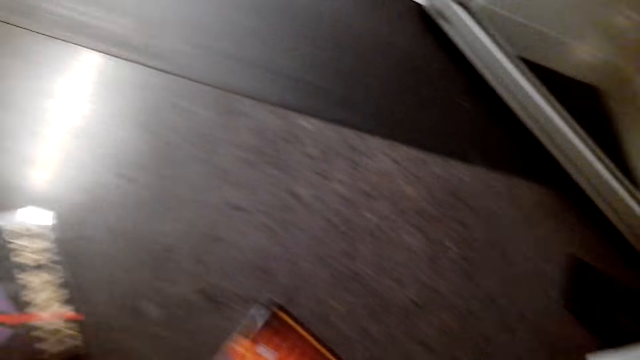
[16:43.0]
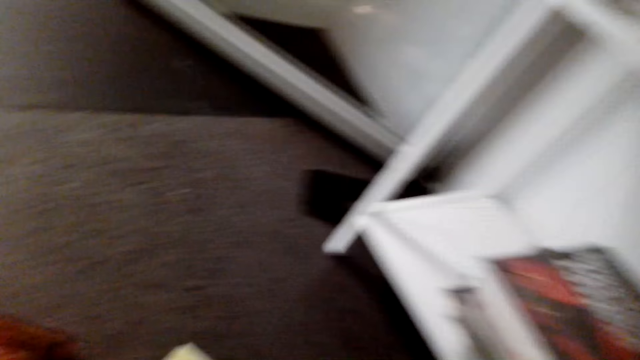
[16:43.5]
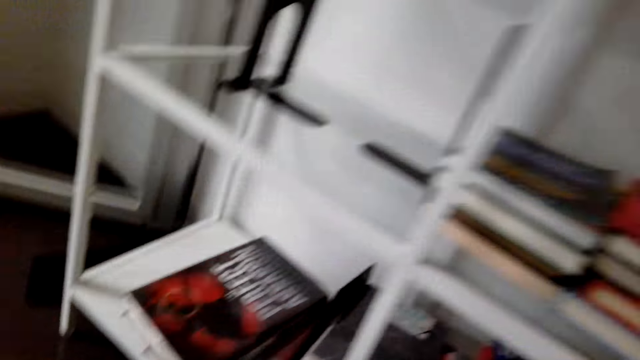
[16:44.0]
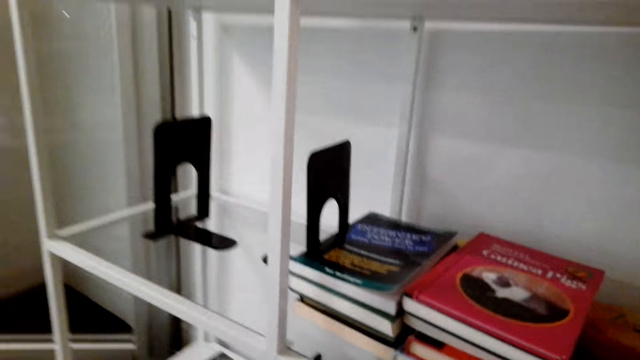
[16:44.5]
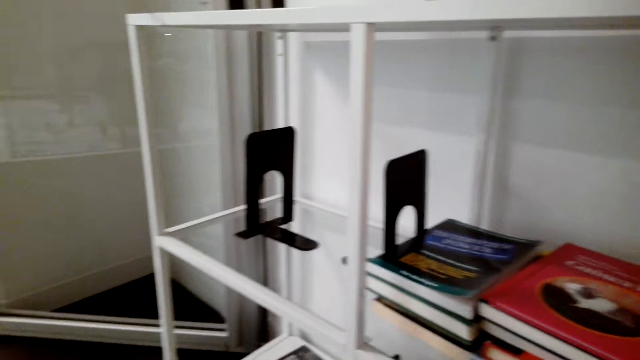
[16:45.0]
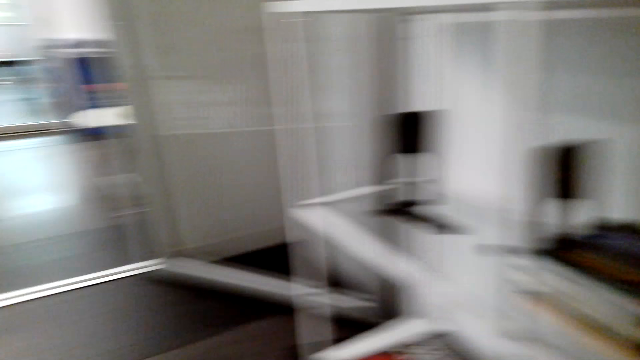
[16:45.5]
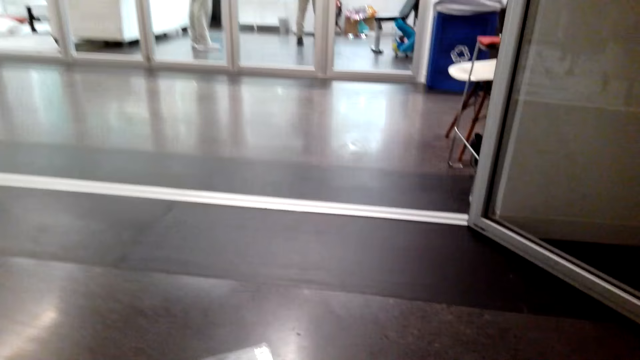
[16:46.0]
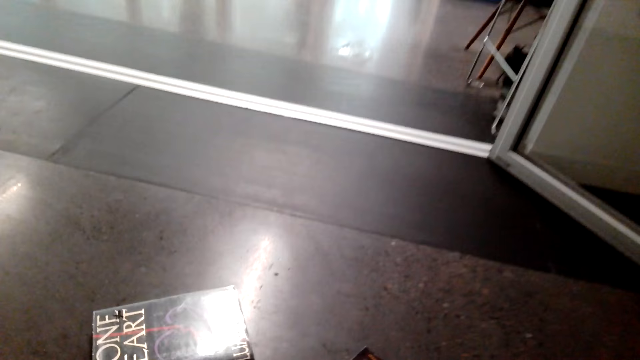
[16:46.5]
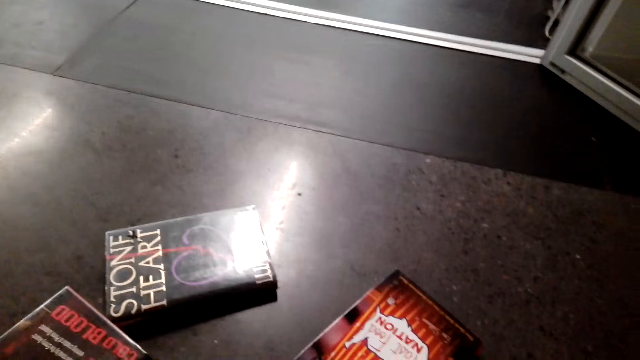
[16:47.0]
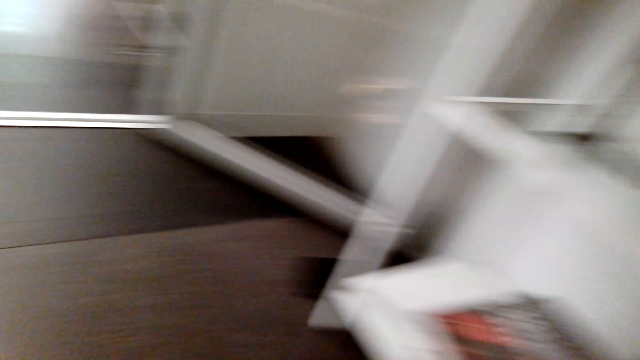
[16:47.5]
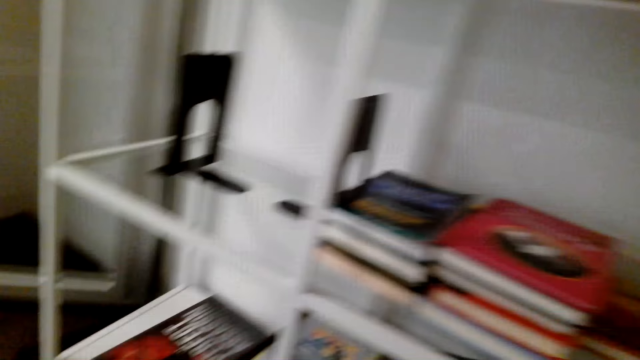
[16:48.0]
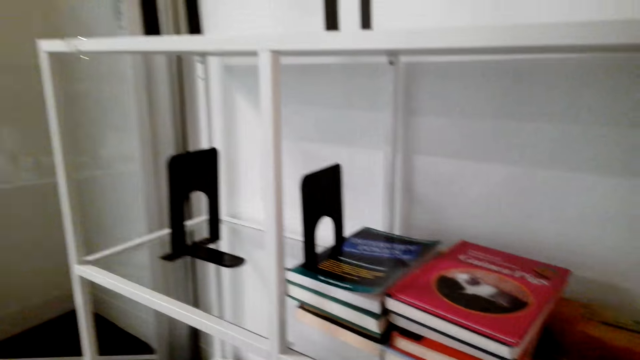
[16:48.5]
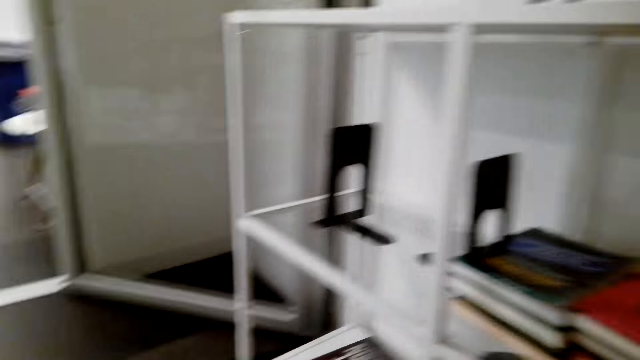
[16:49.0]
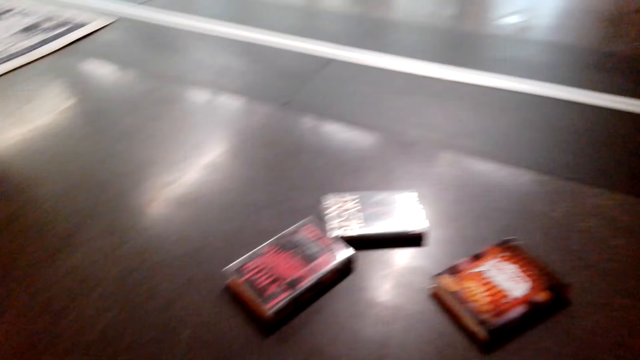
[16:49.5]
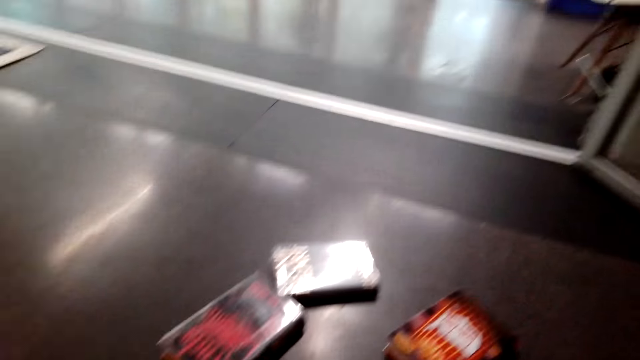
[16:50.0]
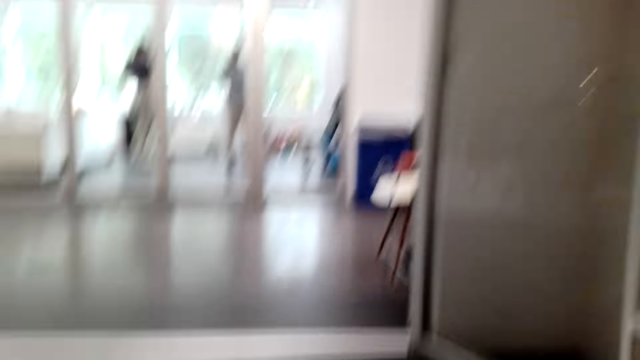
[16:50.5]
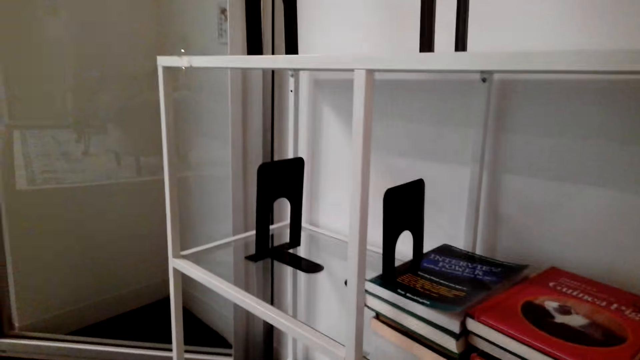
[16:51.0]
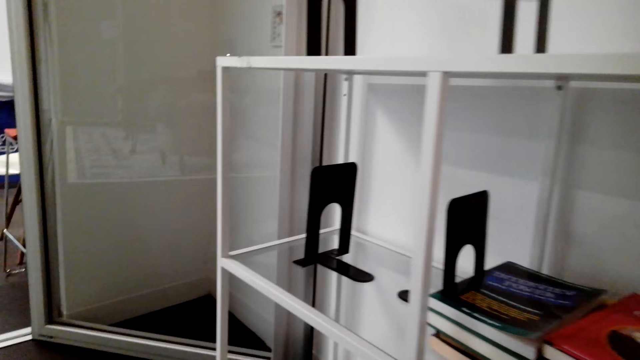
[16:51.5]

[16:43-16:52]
The camera wearer stands on the floor.

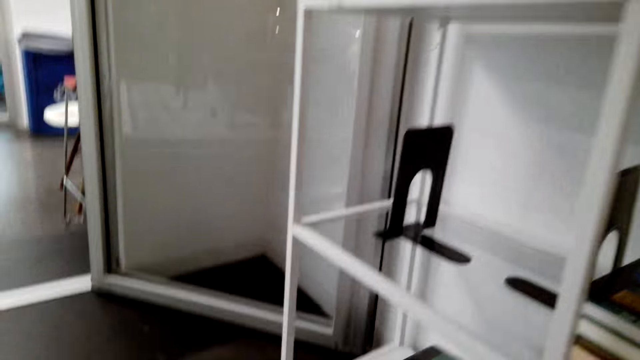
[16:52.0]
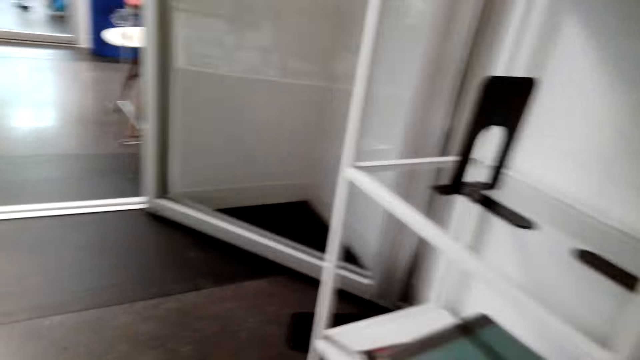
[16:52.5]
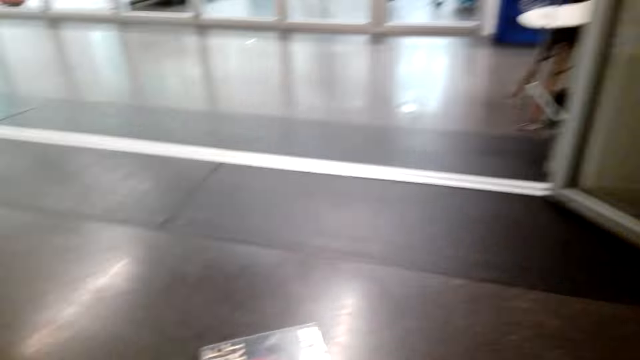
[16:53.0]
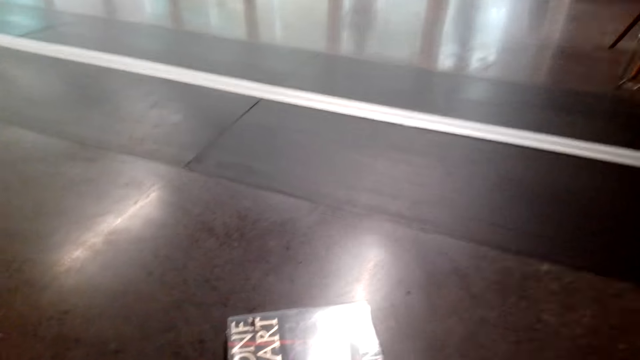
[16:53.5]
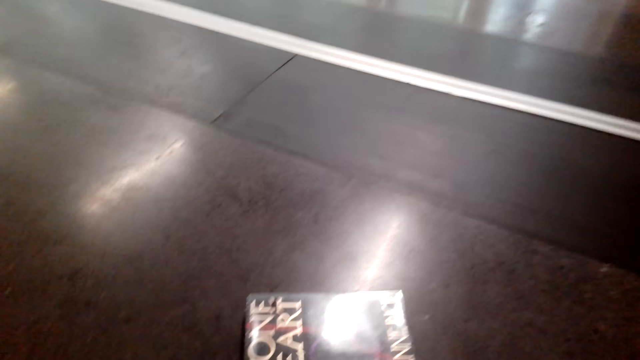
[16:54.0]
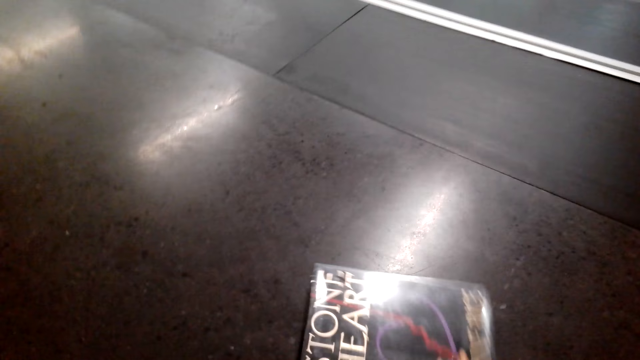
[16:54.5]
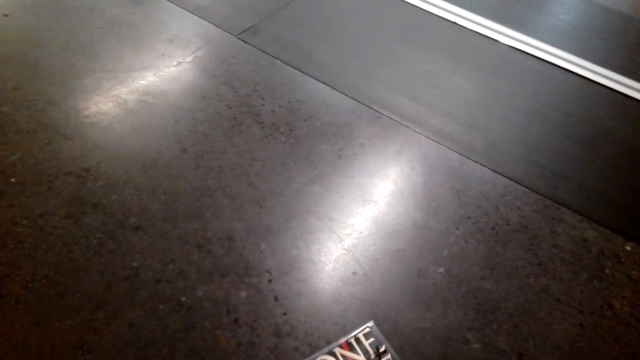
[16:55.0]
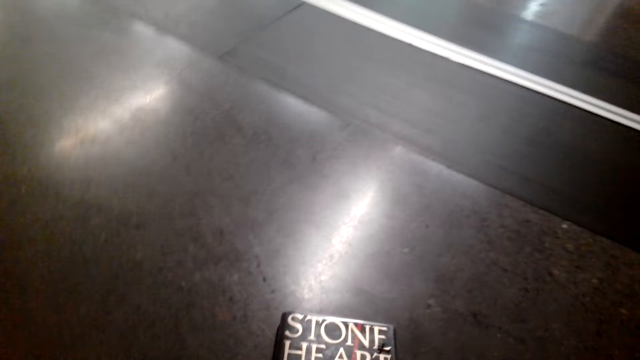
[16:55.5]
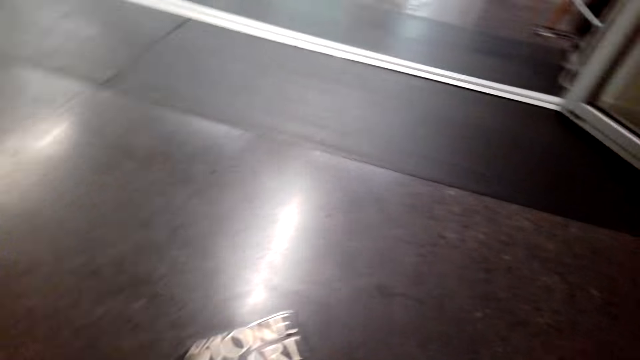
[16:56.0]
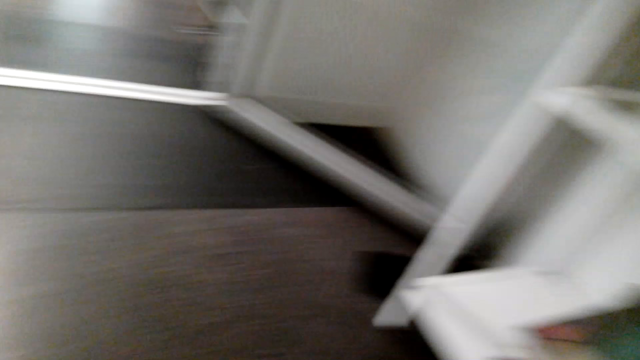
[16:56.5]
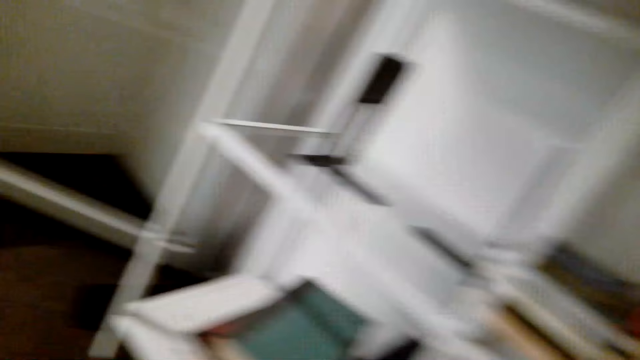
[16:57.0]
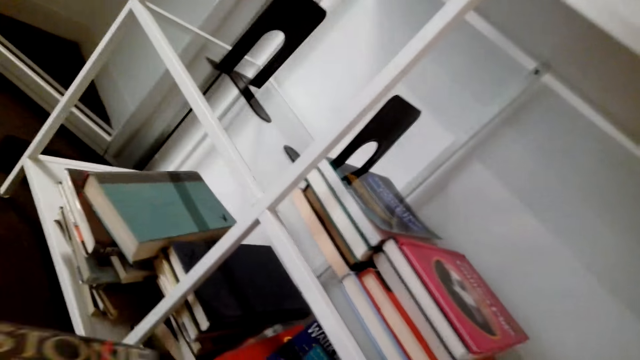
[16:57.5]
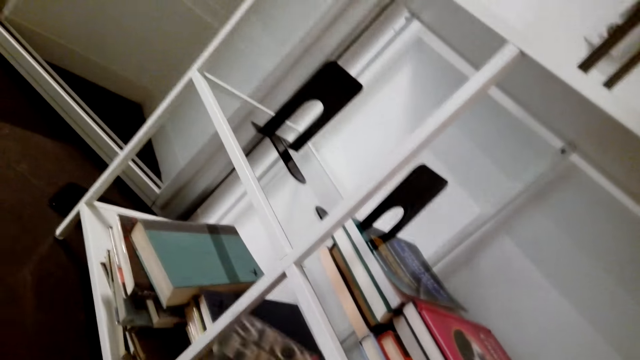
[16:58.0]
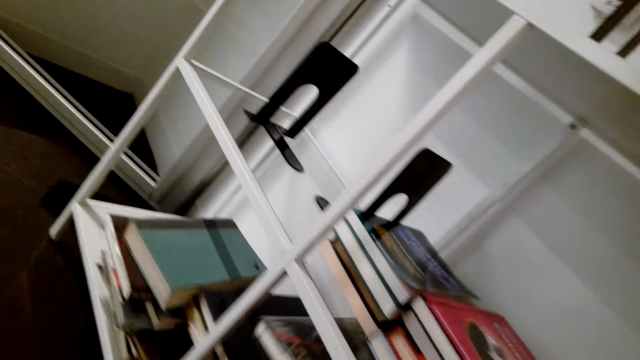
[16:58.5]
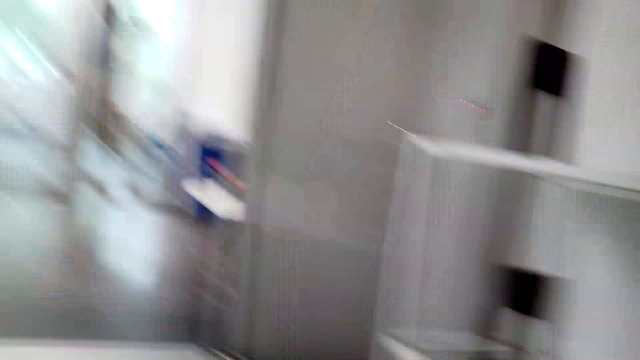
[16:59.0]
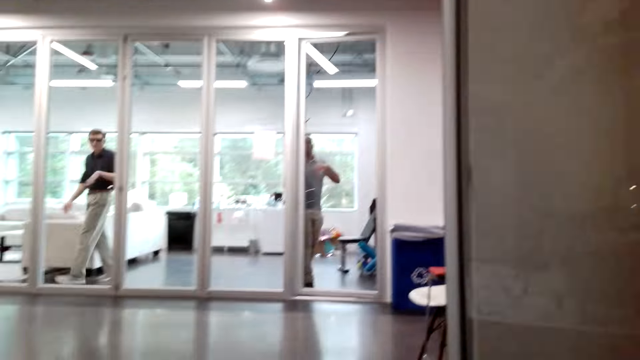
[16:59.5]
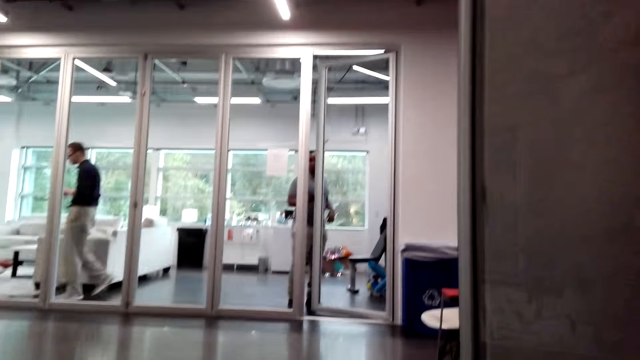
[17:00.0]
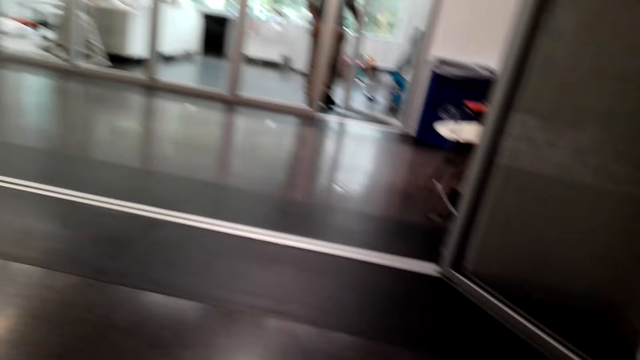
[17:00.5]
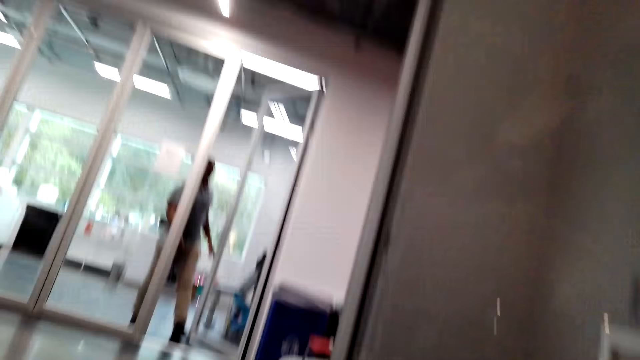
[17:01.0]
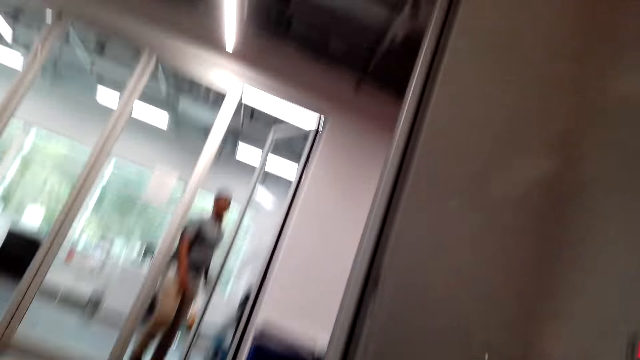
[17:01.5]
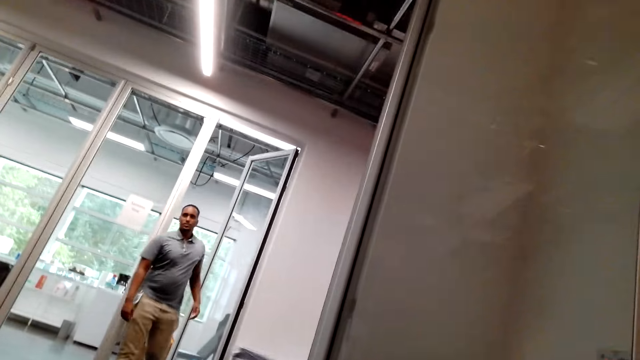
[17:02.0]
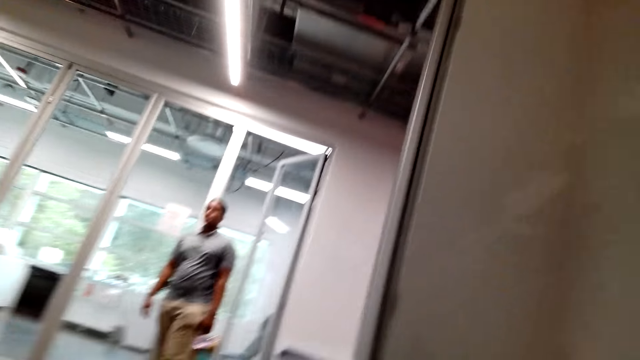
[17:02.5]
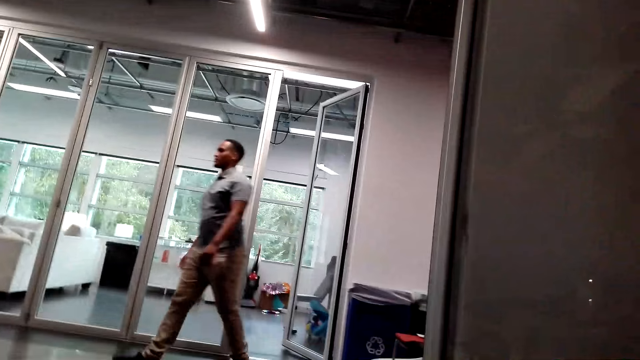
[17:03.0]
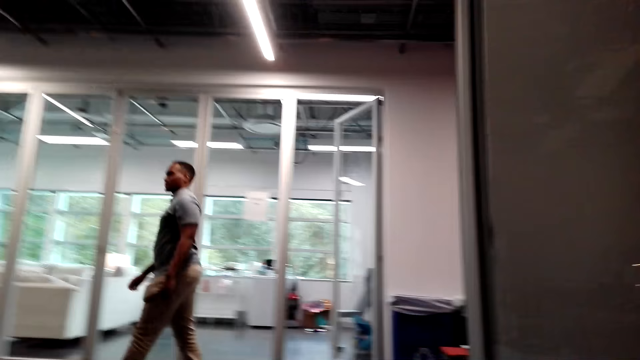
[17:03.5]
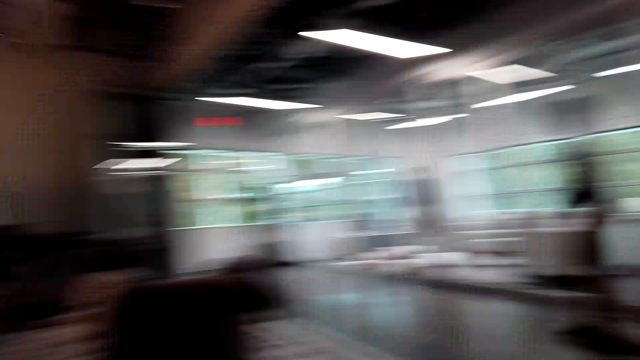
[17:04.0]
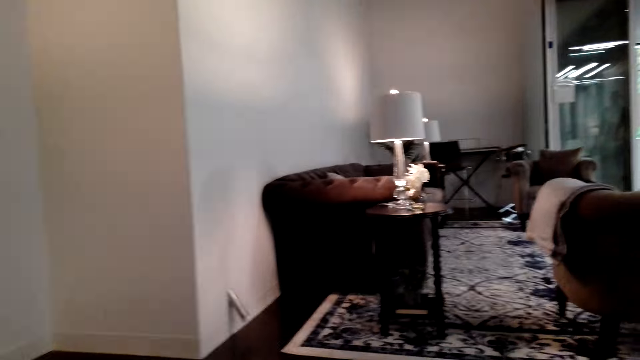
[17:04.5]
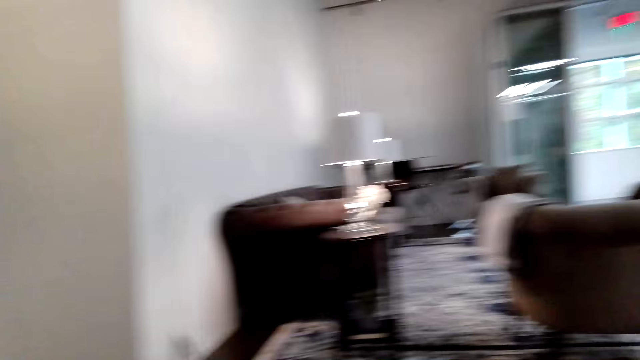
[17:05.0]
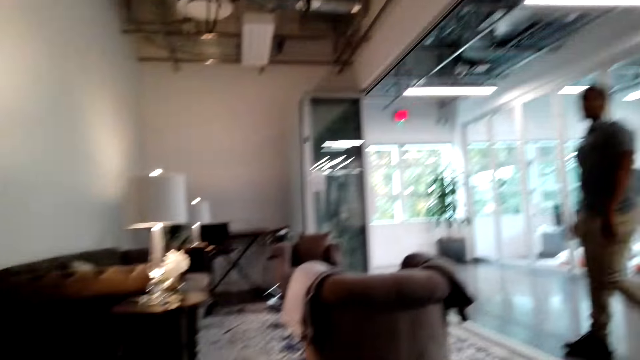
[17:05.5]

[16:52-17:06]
The camera wearer picks up the story book on the floor. She holds the story book with her hands. She stands on the floor. She puts the story book in the bookshelf. A man walks on the floor. Another man opens the door and walks on the floor.
